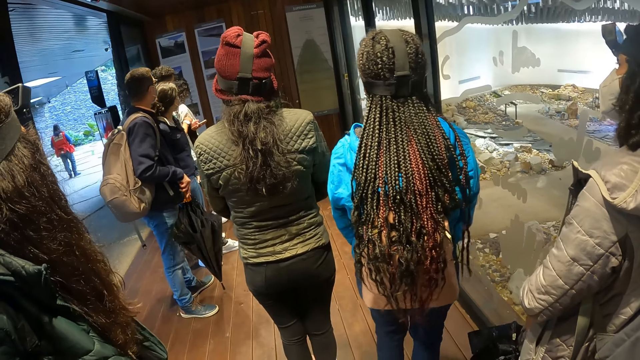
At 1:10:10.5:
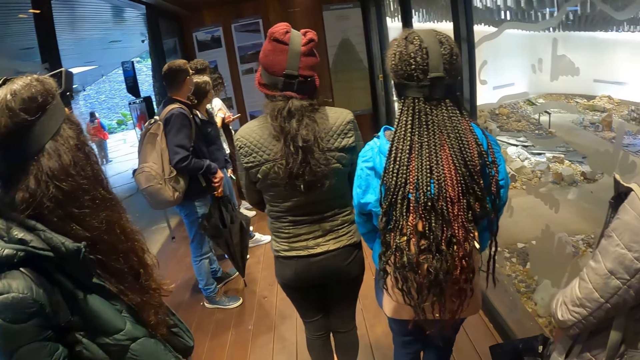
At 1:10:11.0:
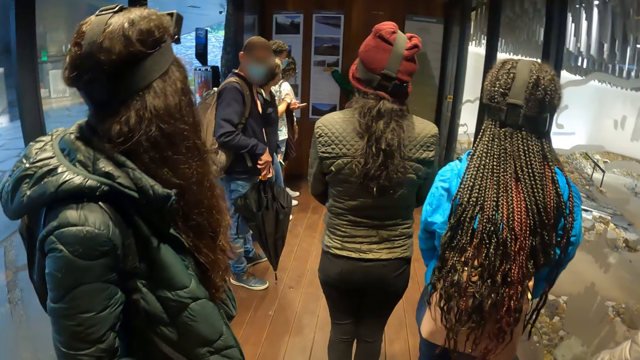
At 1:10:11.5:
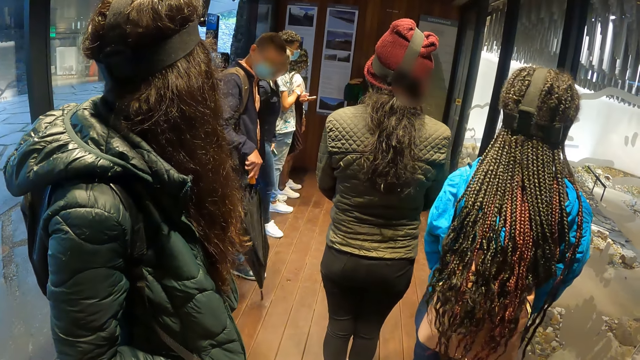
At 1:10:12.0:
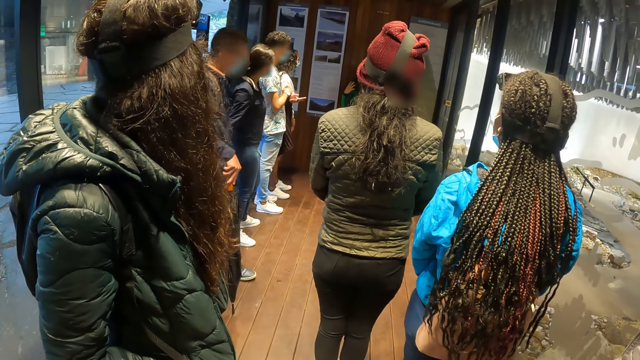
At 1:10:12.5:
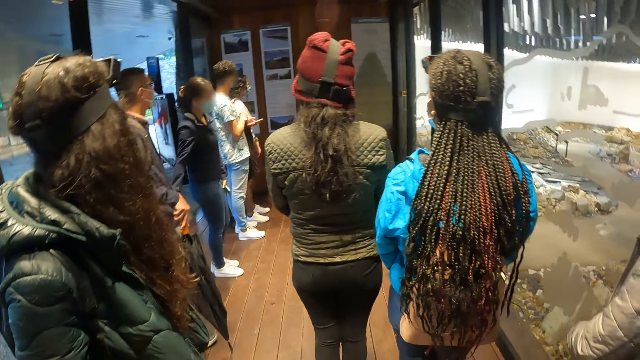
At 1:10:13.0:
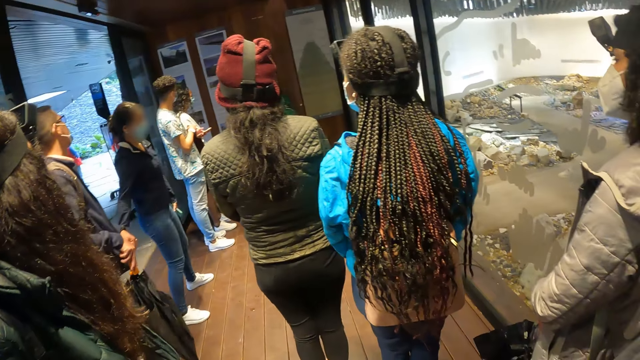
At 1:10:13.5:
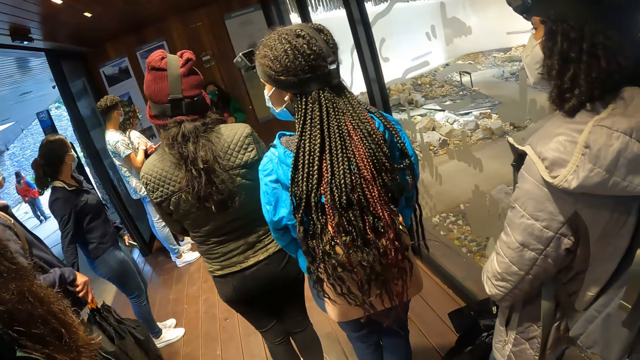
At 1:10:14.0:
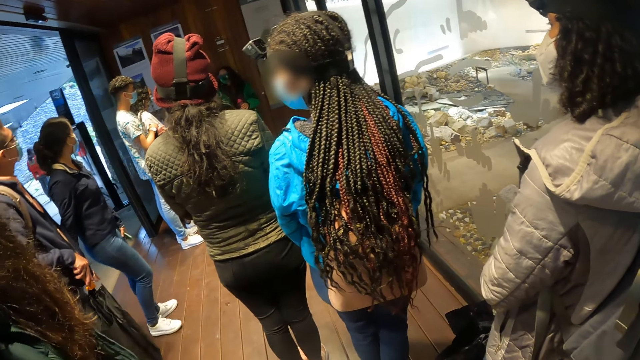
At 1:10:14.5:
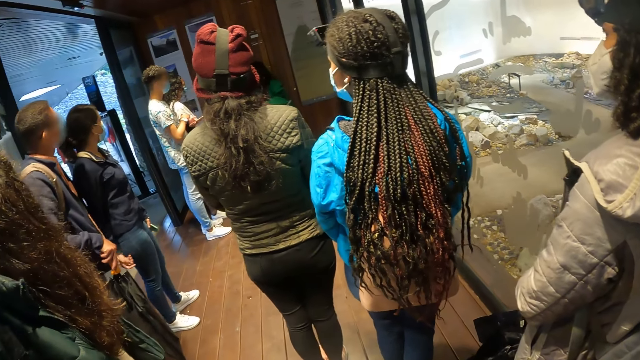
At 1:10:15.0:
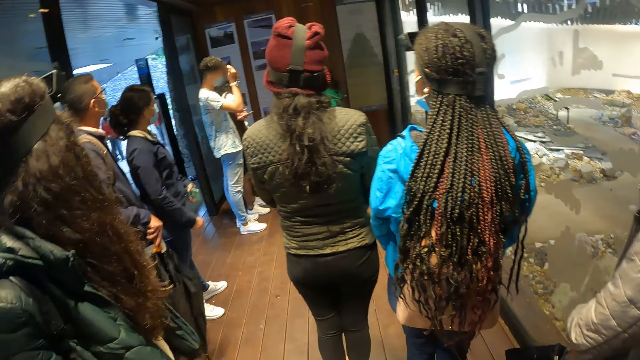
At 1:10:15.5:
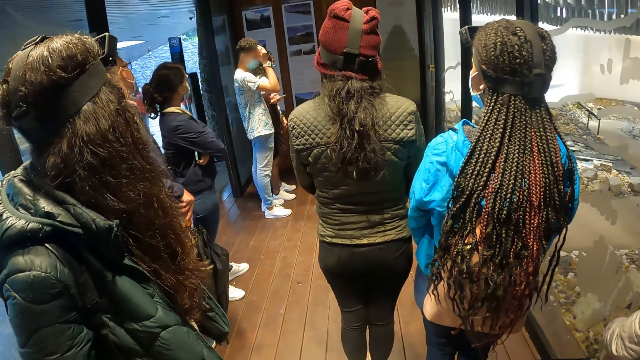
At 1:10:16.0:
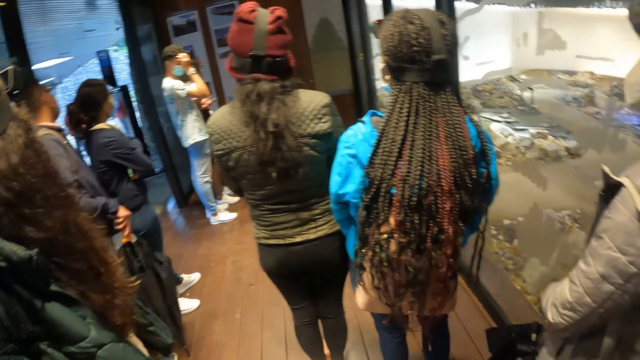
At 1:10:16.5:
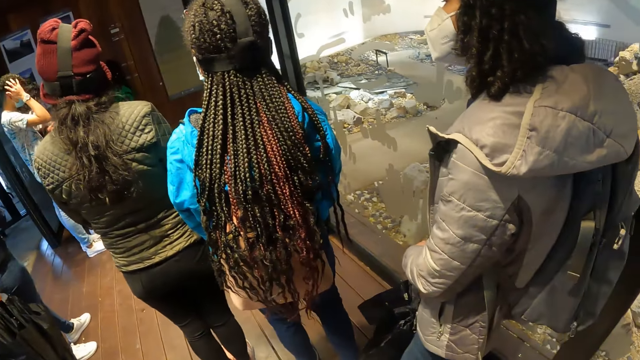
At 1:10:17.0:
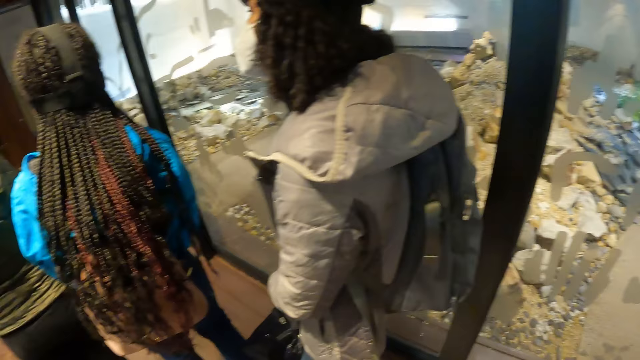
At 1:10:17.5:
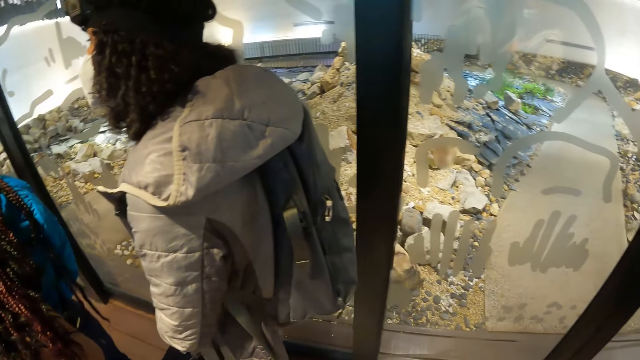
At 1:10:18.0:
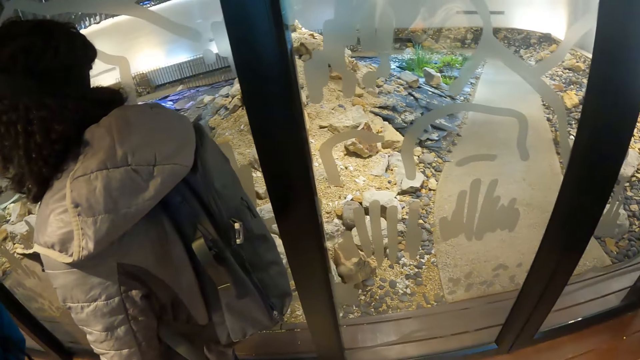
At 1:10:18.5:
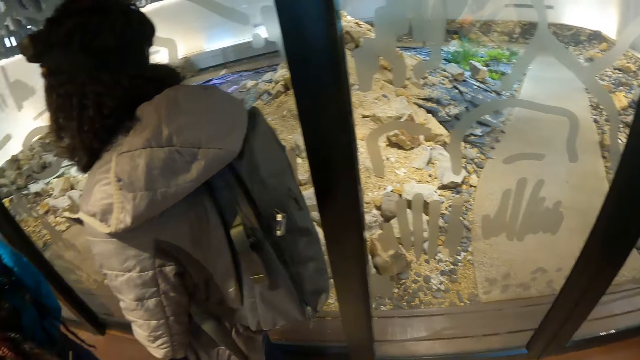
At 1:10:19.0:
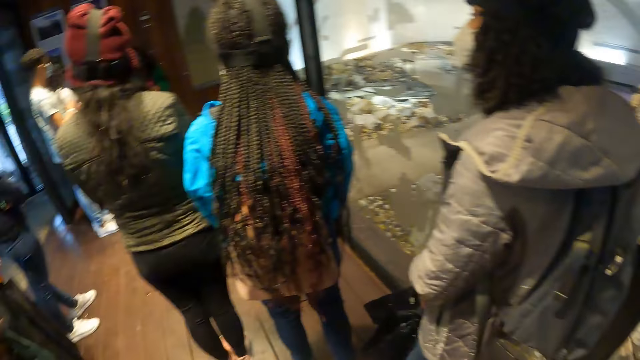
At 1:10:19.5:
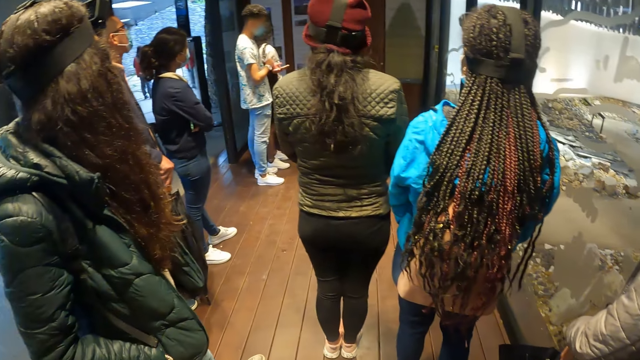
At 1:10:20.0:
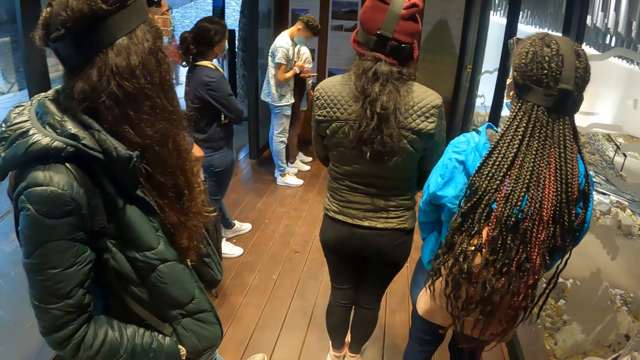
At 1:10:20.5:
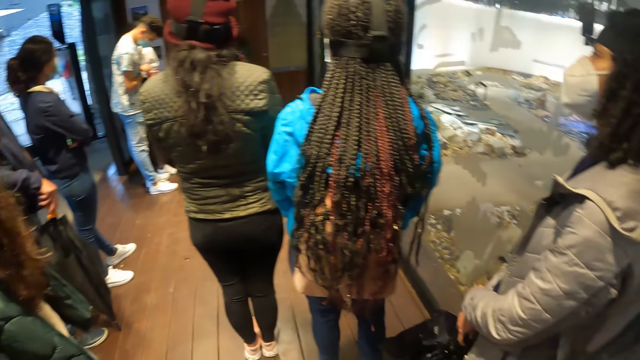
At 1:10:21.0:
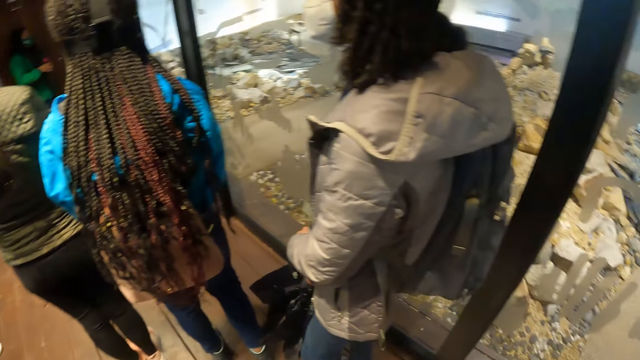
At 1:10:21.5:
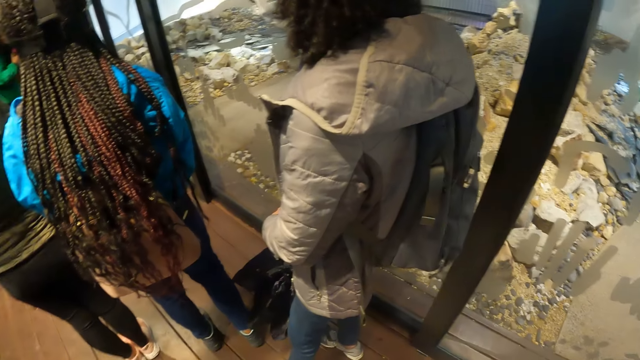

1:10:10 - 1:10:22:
The man moves sideways. A woman moves sideways. The man drops the right hand of the woman in his left hand. The woman folds both arms together.

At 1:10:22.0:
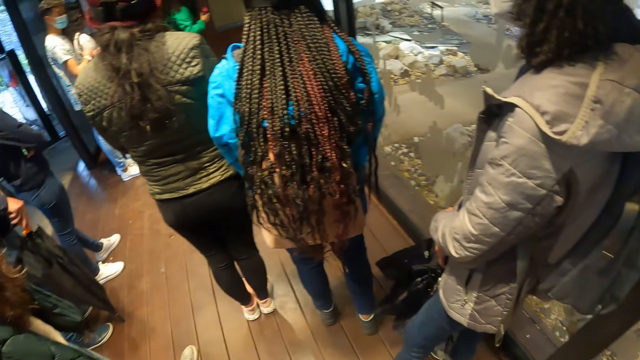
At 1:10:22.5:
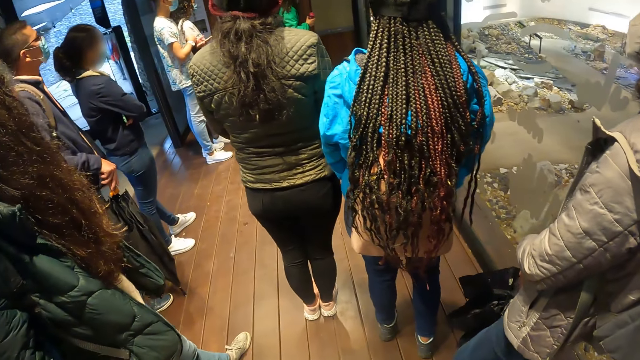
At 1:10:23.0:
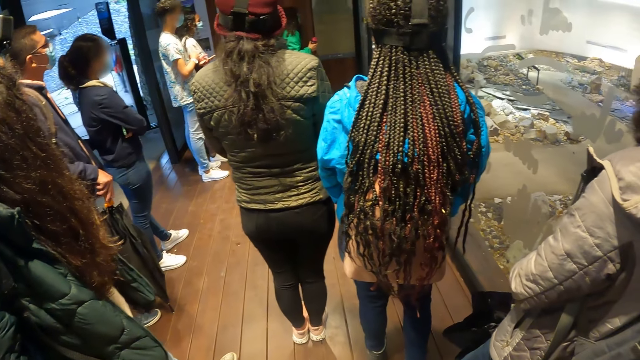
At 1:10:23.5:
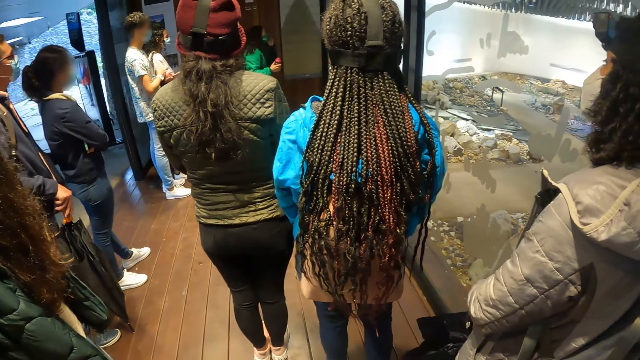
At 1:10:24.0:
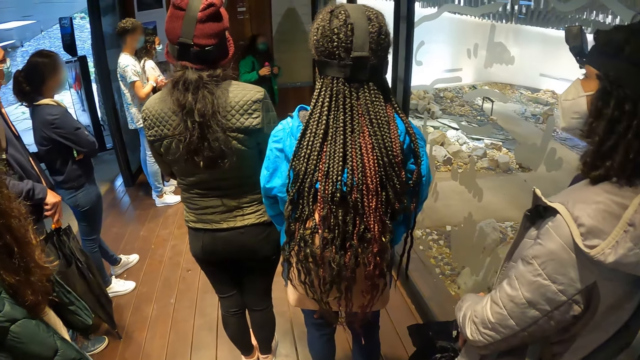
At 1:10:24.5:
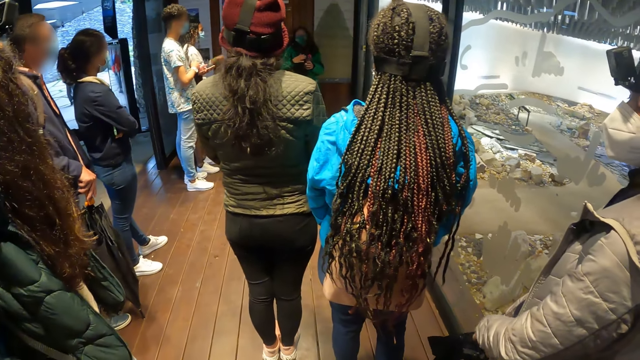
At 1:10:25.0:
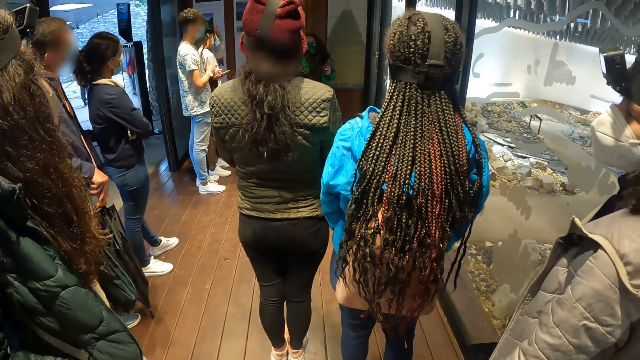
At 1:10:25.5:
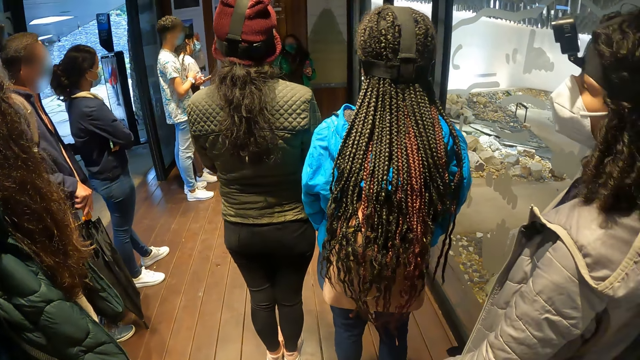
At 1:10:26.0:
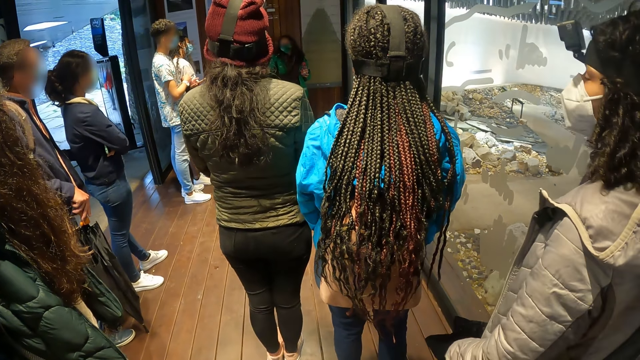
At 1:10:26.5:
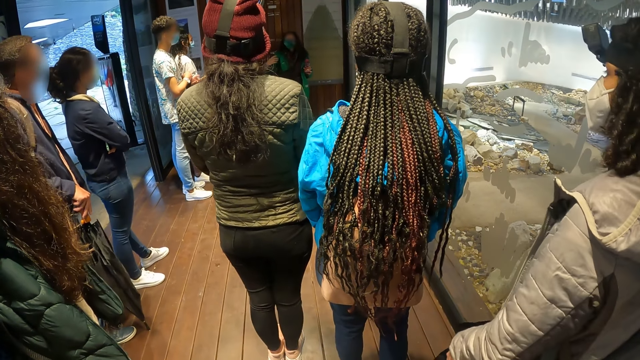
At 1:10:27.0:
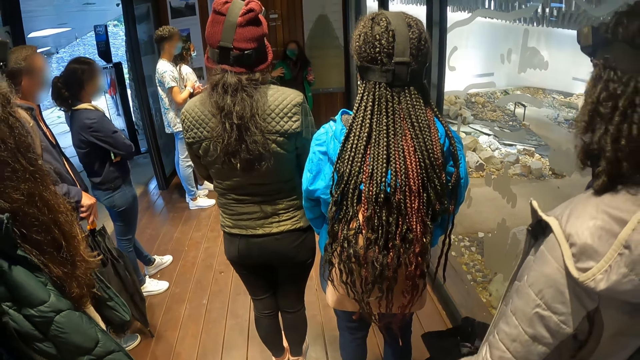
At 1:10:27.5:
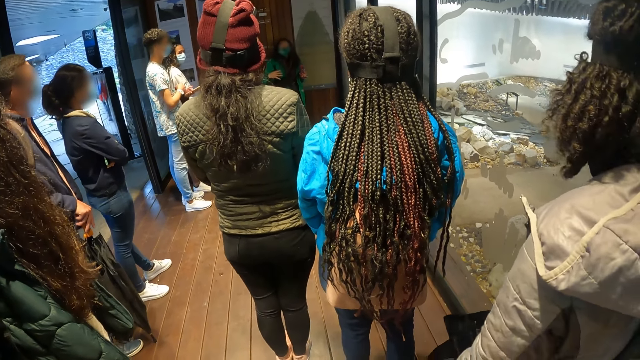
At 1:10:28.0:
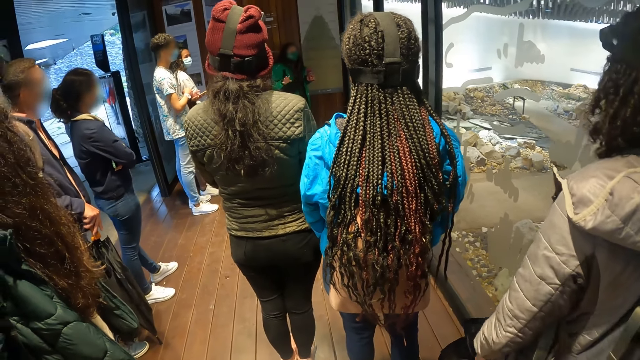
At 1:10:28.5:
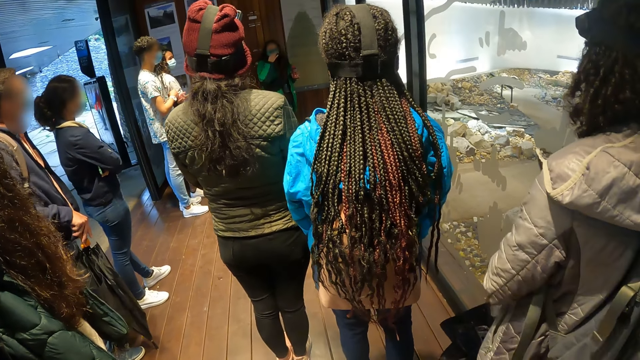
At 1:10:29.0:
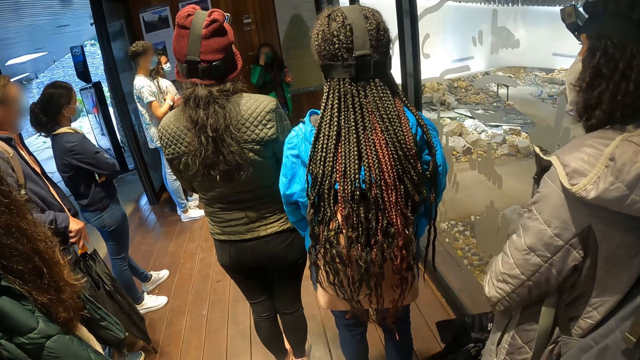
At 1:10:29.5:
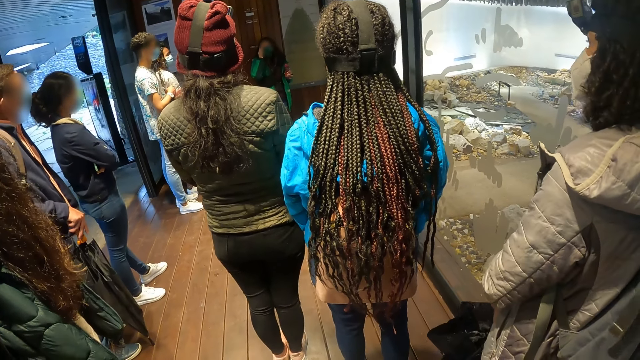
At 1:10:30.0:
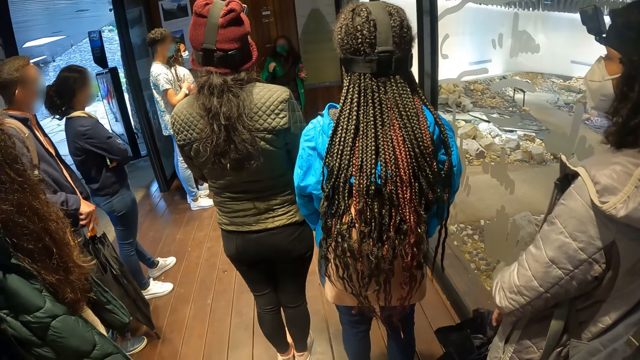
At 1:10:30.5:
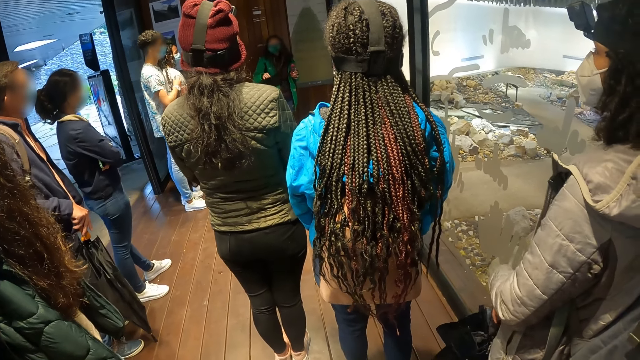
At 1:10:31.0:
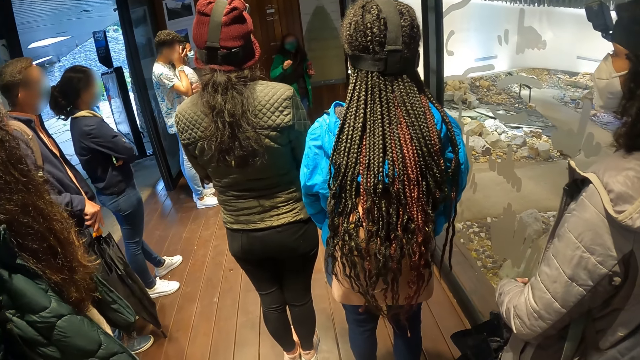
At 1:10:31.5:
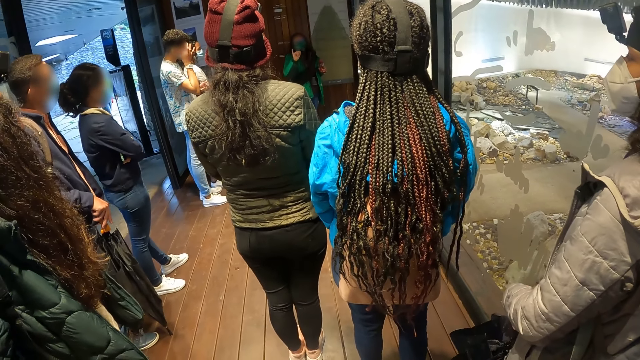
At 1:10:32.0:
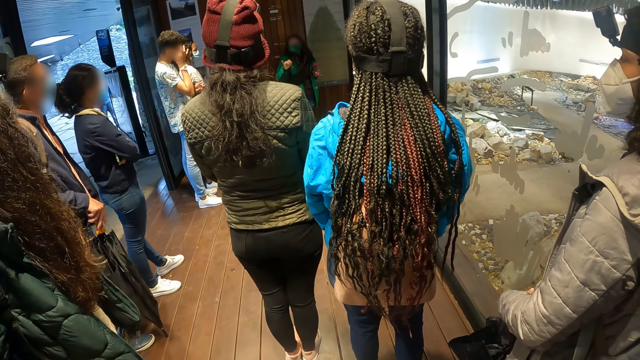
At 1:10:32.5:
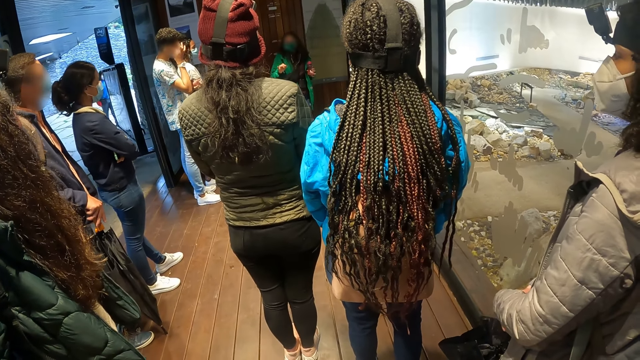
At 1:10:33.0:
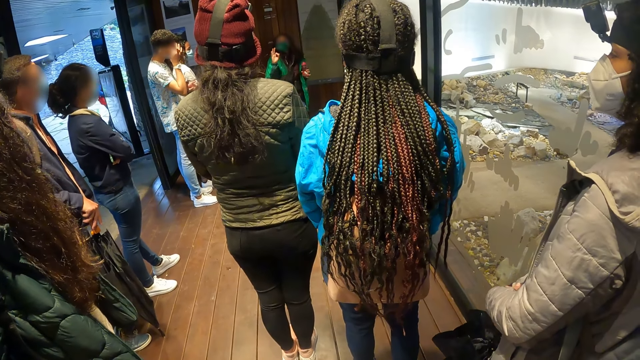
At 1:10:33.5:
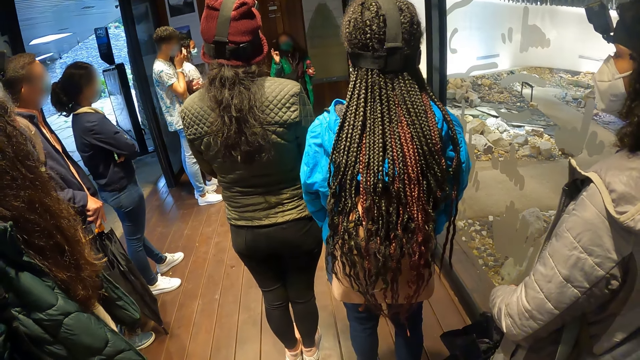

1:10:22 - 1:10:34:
The woman passes the bottle in her right hand to her left hand and adjusts the nose mask on her face with her right hand. A man scratches his face with his right hand.
